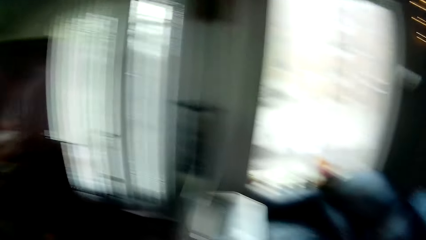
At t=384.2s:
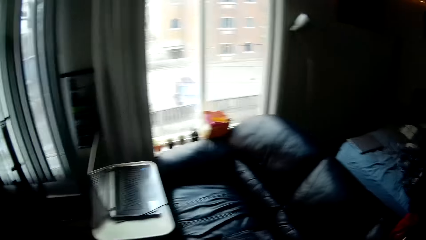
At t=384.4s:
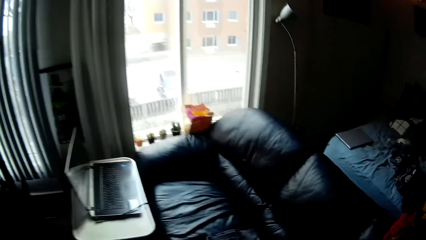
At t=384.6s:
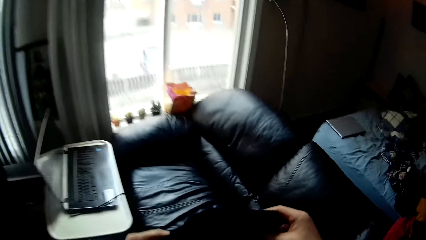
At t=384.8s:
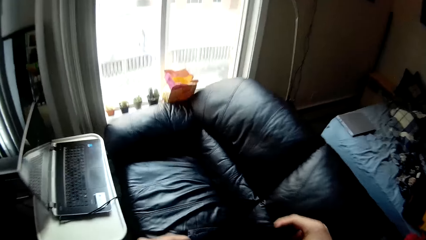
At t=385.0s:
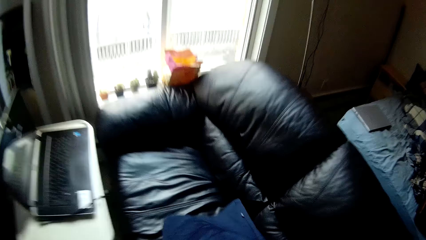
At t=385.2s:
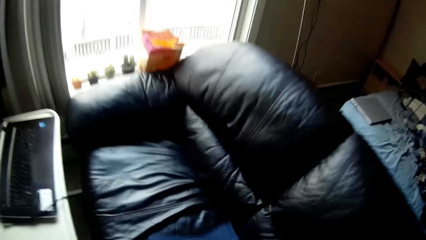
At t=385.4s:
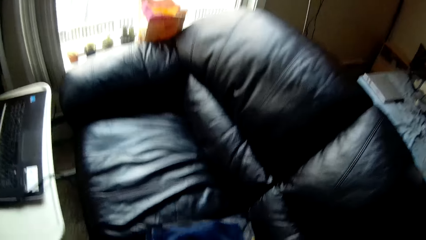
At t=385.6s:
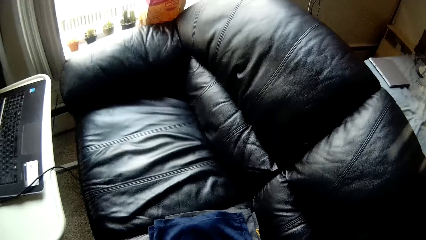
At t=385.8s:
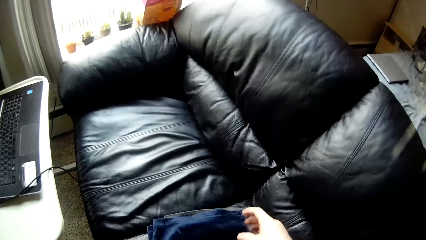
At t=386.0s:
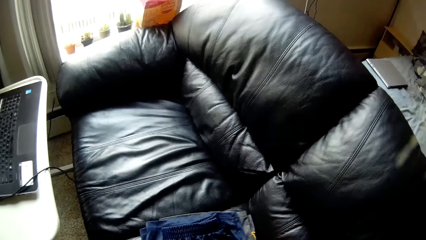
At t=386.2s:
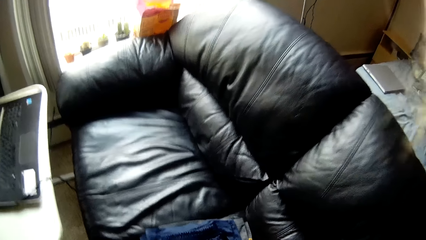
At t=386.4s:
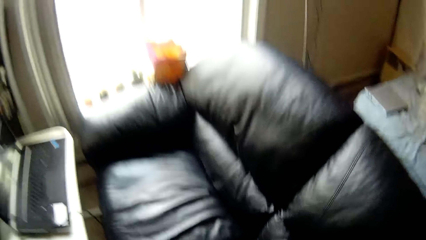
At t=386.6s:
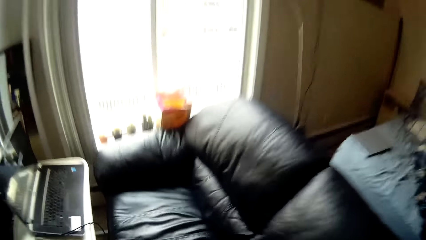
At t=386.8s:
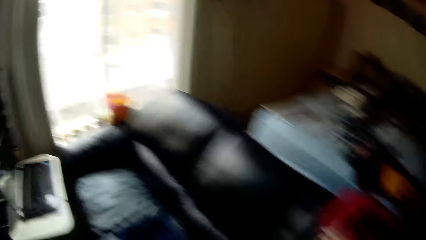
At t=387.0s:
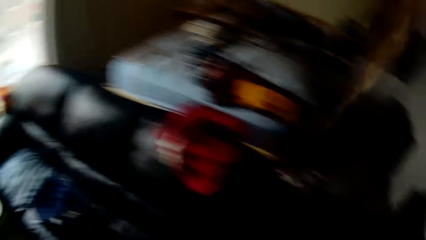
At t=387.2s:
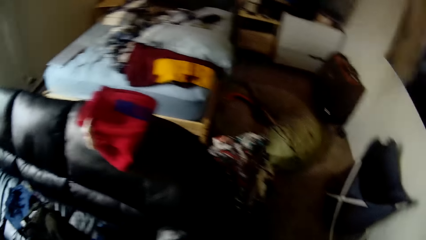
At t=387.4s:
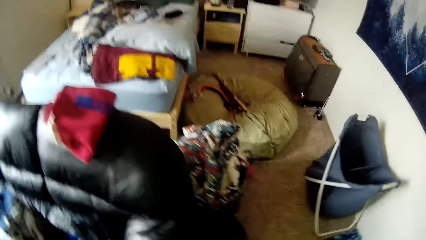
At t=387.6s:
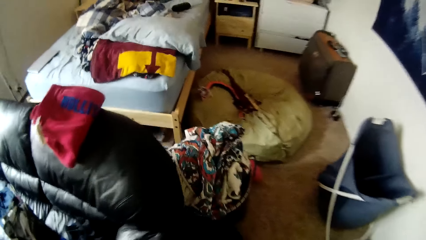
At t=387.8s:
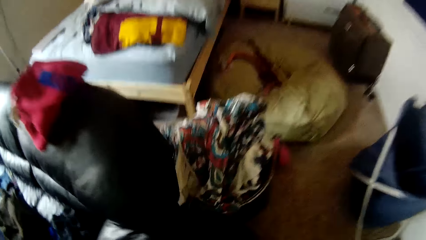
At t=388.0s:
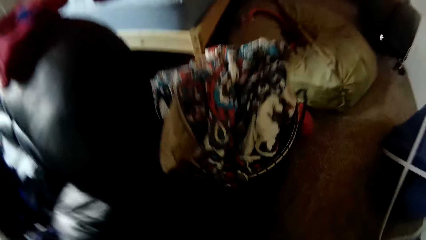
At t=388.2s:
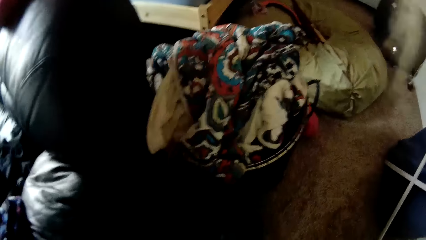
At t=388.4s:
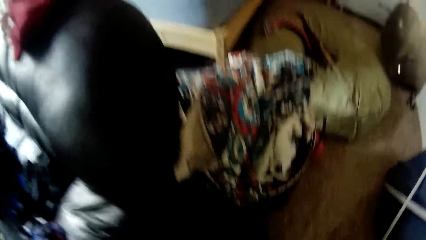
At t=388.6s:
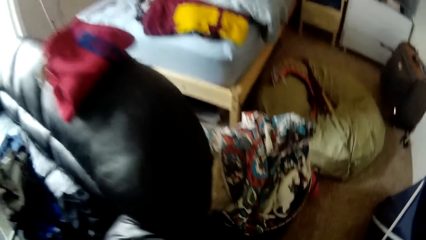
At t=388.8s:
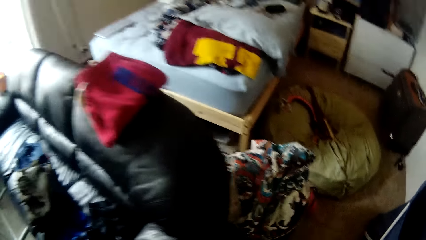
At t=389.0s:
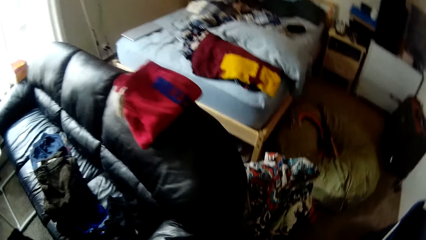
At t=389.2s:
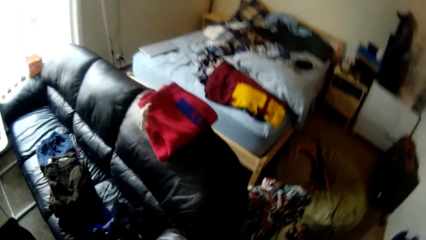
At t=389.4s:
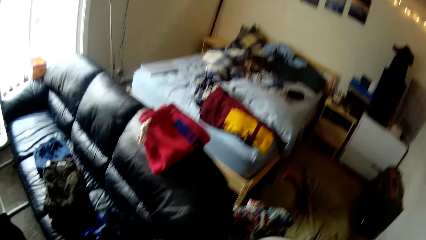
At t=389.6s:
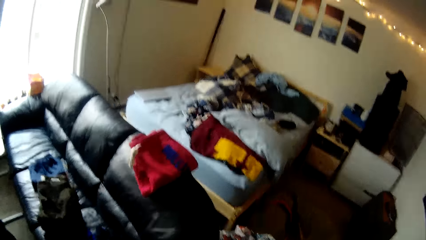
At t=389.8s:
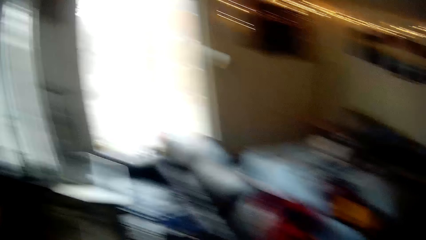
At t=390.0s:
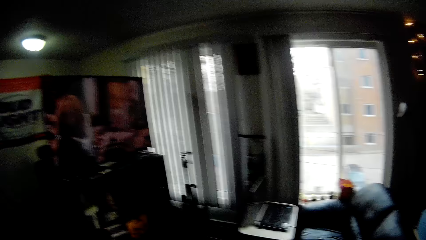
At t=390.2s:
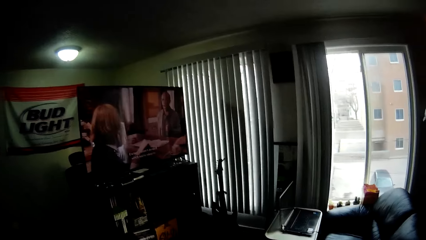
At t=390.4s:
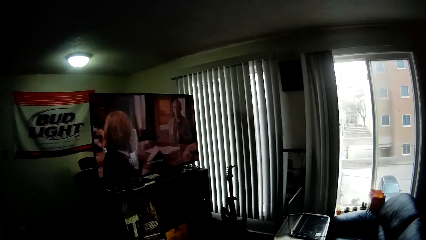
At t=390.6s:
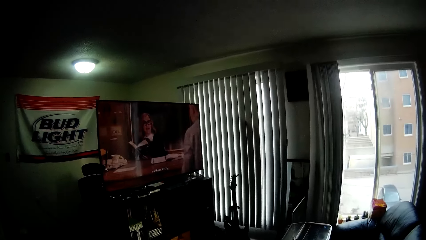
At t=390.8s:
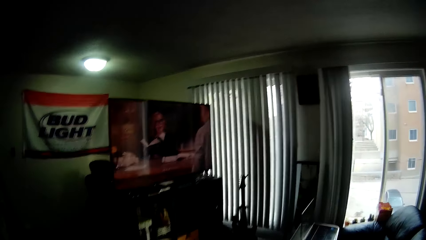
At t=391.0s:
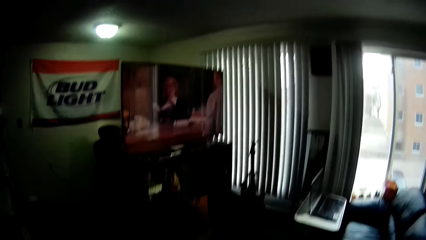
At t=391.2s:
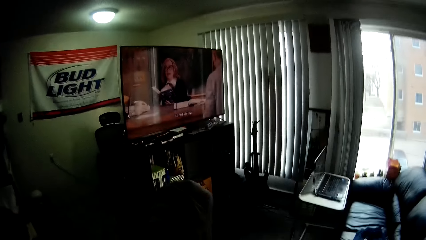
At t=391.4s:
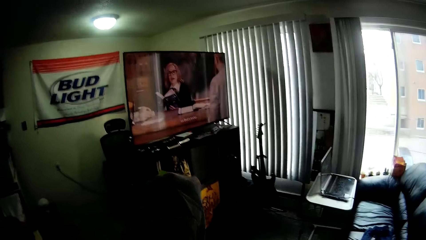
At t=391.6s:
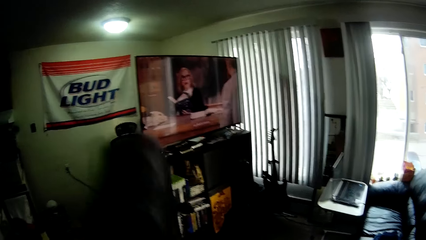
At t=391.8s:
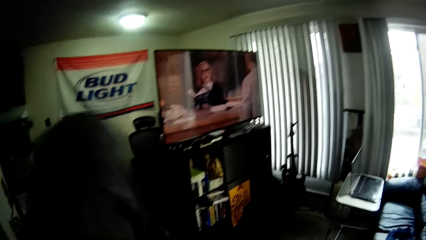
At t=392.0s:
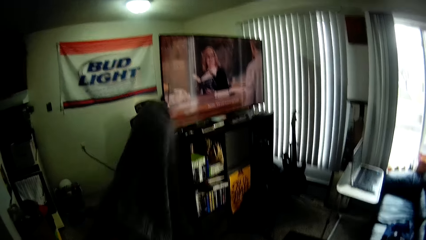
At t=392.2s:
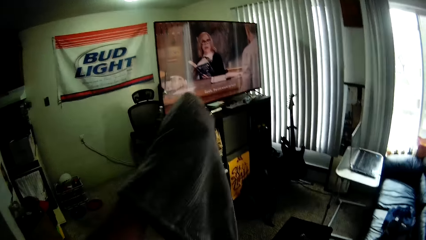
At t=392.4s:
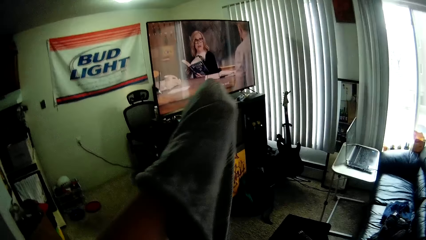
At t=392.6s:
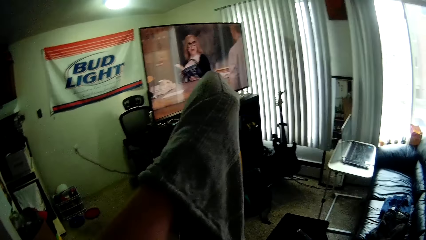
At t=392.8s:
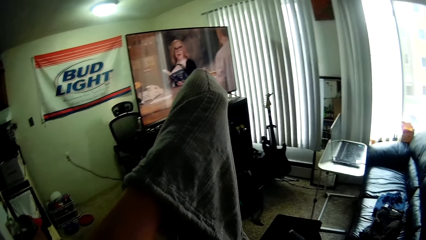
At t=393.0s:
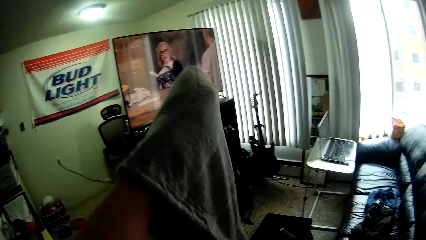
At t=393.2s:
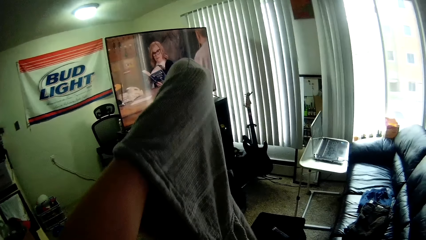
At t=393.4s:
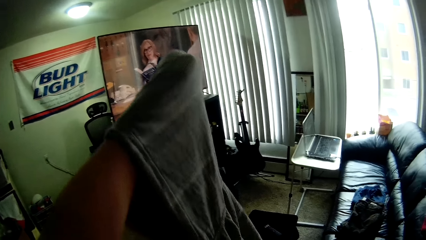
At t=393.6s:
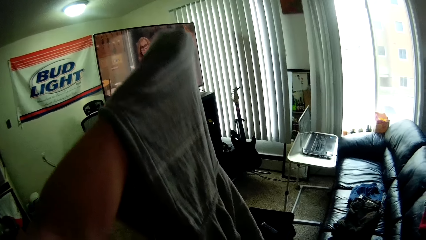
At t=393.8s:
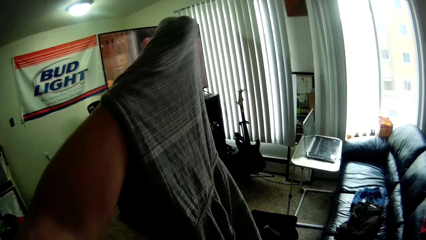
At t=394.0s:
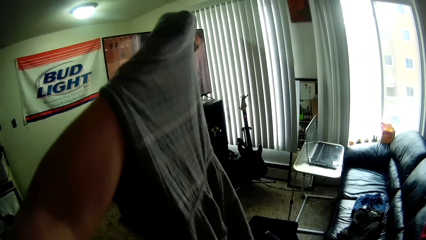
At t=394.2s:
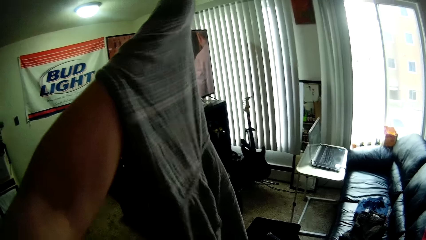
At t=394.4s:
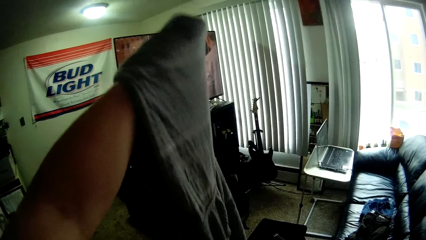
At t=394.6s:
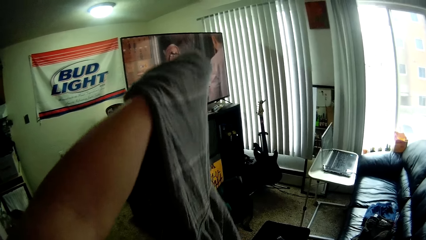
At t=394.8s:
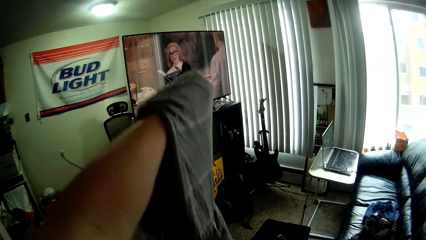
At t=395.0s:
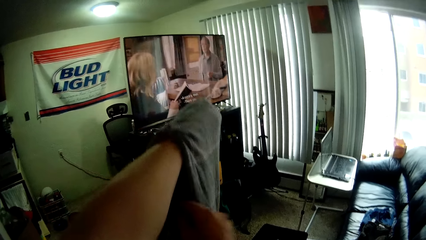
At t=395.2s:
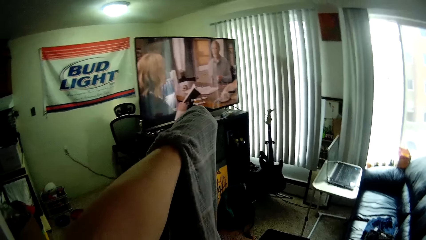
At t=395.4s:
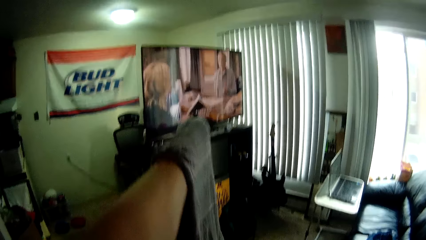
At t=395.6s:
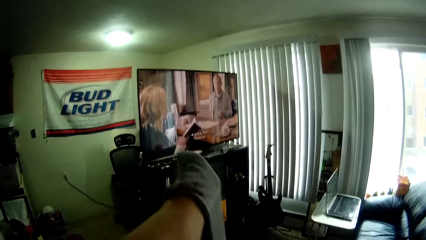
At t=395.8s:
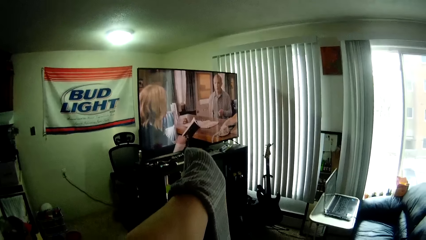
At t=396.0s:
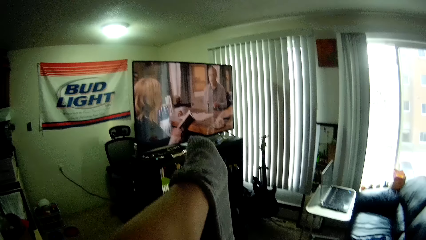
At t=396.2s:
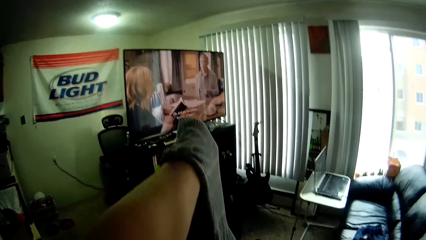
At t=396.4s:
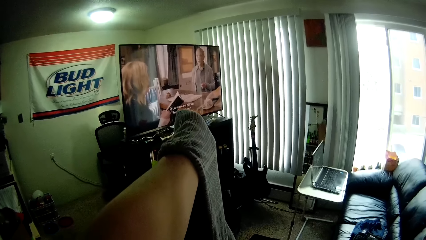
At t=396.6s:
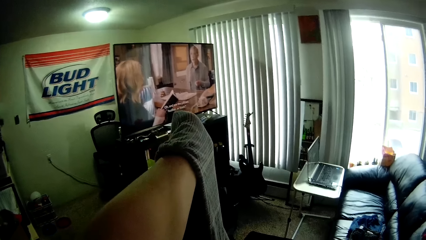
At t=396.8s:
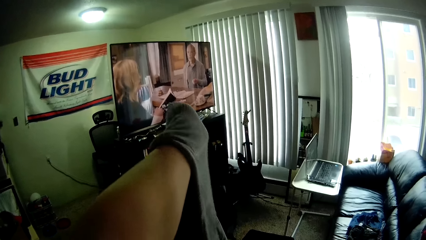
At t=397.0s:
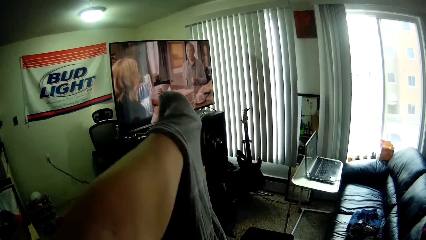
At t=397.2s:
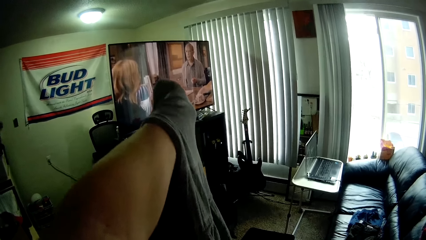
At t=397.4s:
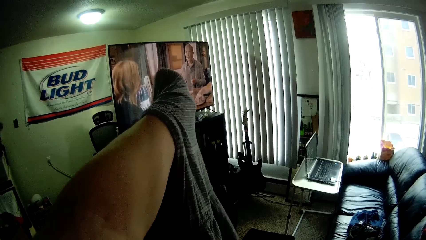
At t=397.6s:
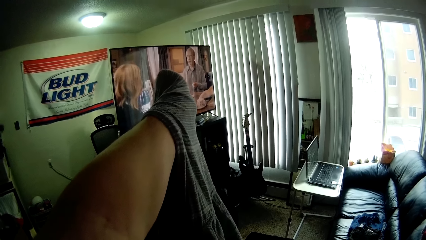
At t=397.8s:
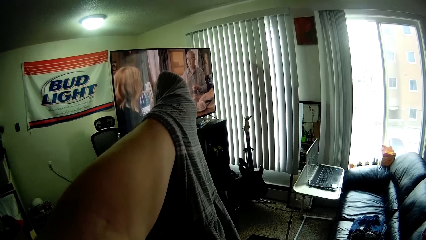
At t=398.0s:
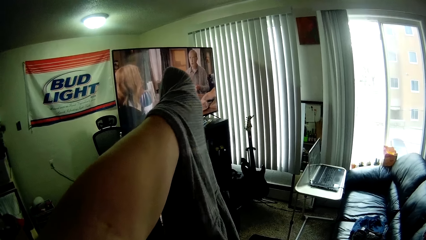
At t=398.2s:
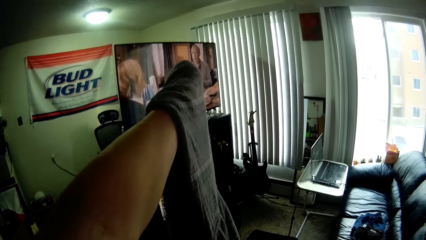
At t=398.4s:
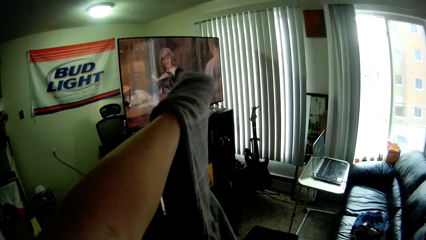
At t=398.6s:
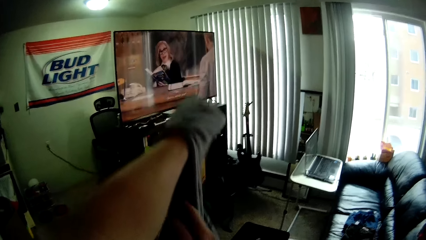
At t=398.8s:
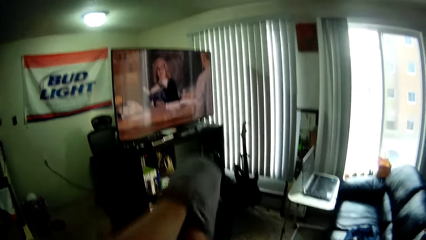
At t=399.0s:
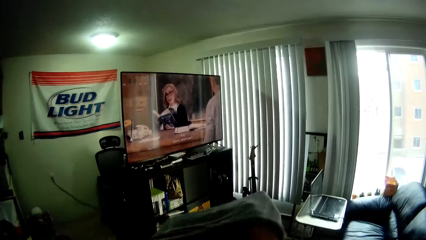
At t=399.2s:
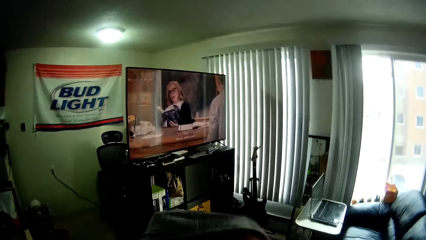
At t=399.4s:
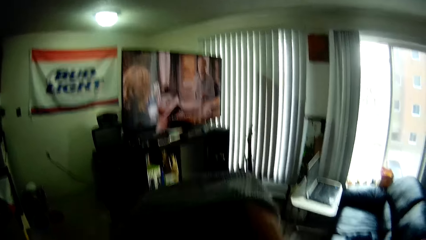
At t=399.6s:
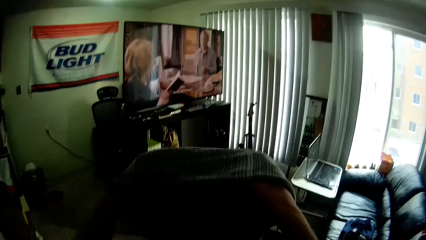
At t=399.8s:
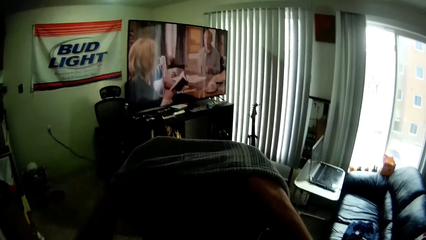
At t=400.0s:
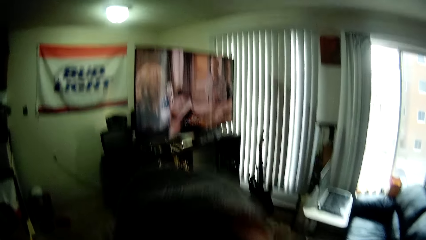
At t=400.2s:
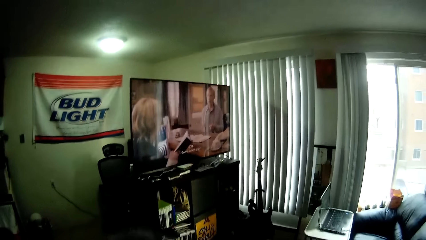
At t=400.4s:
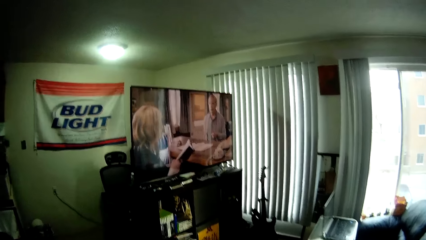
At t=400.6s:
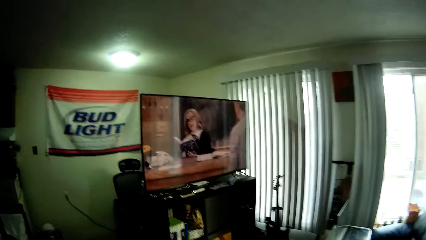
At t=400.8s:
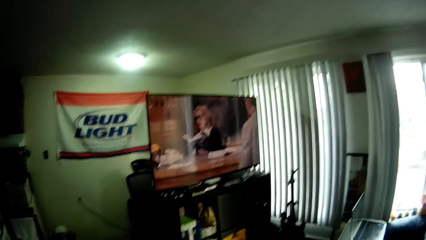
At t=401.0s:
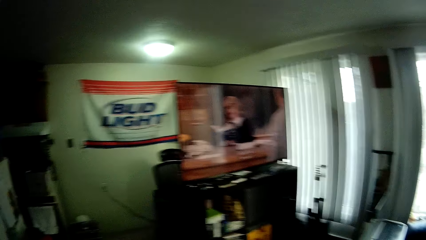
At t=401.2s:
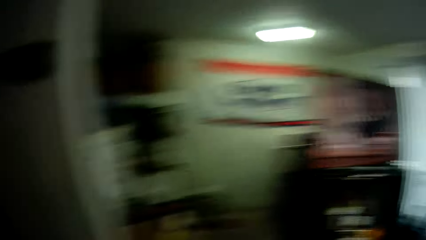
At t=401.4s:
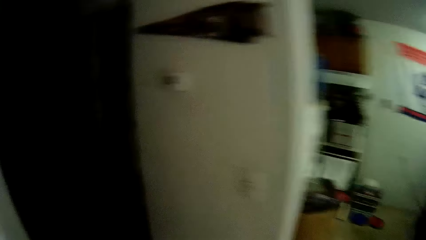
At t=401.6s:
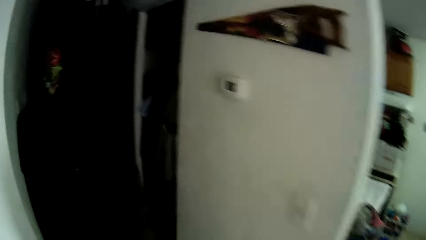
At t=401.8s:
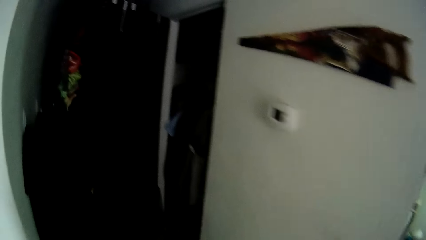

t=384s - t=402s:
The camera wearer puts a cloth on a chair. She takes the cloth. She raises her left hand with a sweater on it. She adjusts the cloth. She raises both her hands with the sweater on them.
